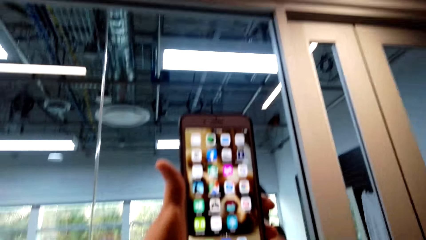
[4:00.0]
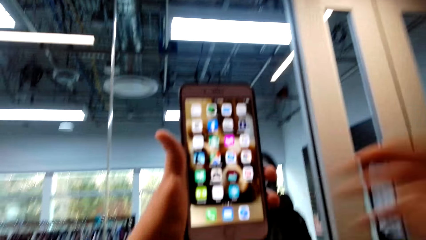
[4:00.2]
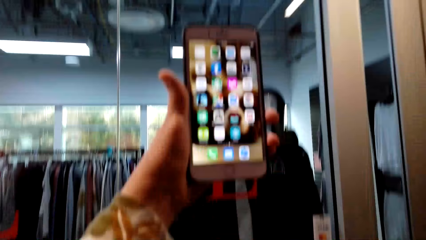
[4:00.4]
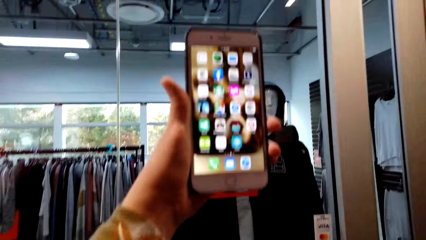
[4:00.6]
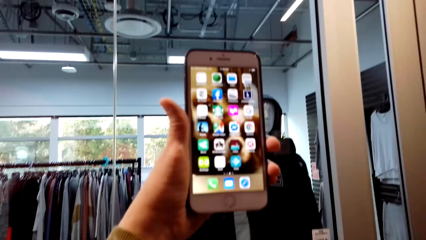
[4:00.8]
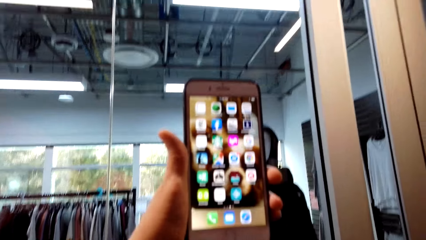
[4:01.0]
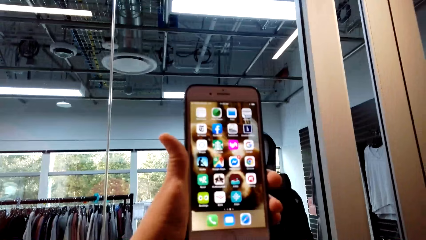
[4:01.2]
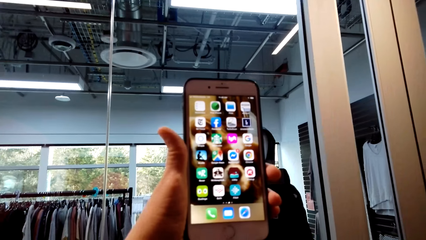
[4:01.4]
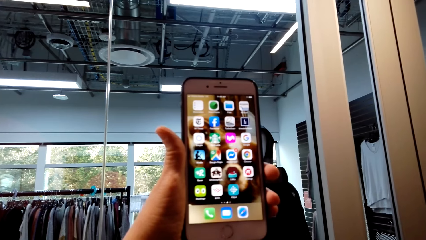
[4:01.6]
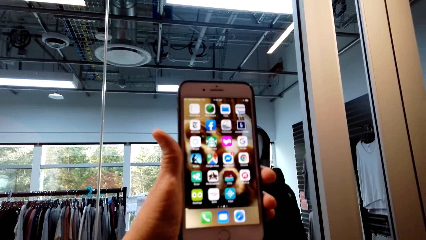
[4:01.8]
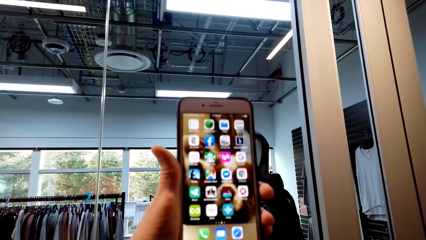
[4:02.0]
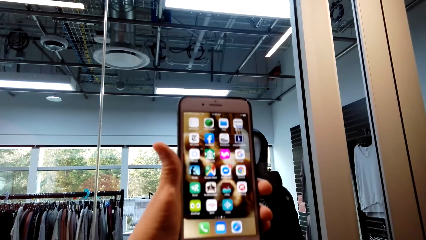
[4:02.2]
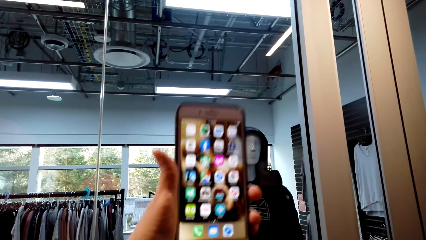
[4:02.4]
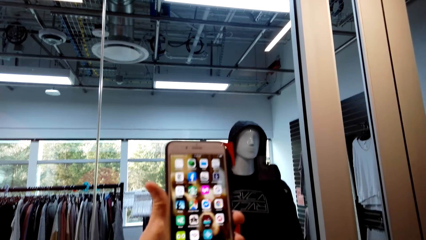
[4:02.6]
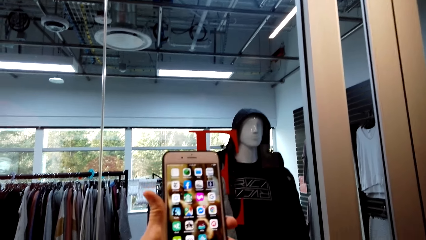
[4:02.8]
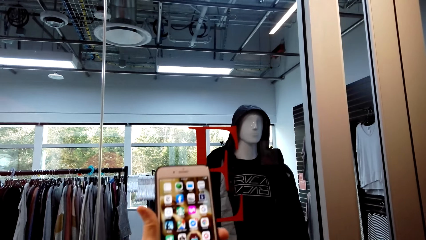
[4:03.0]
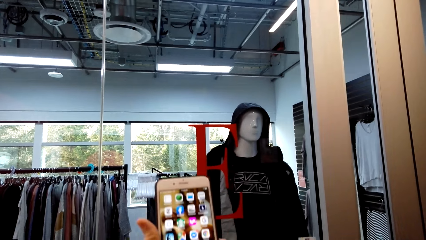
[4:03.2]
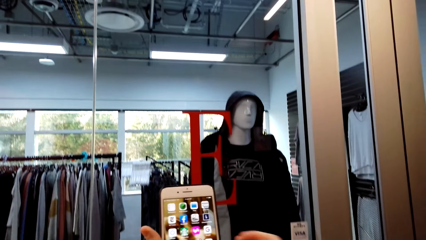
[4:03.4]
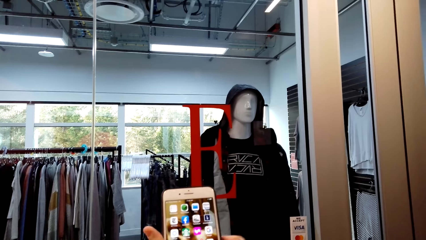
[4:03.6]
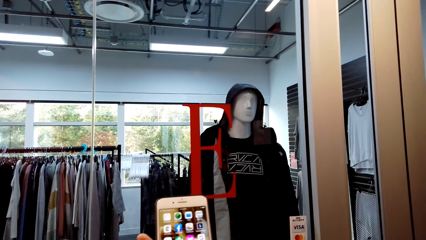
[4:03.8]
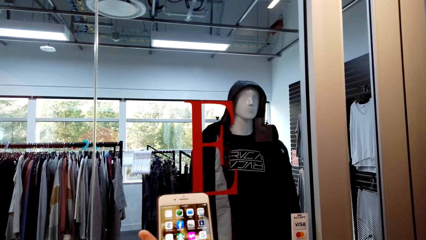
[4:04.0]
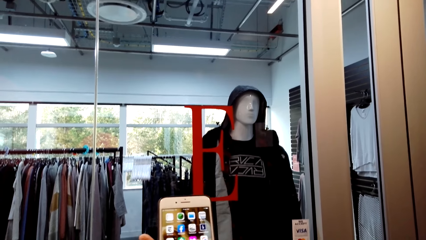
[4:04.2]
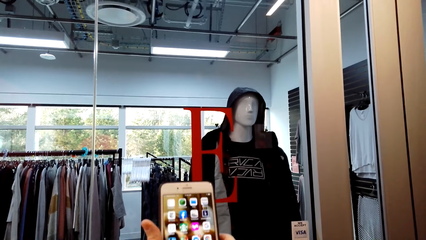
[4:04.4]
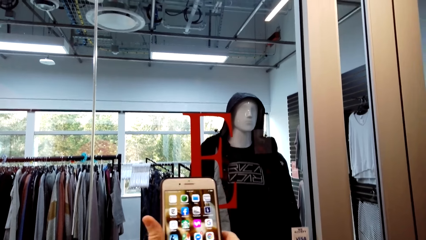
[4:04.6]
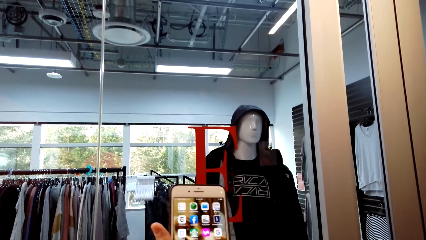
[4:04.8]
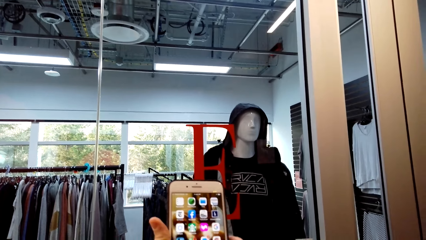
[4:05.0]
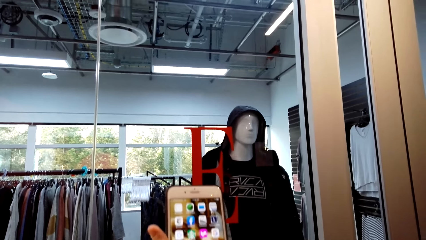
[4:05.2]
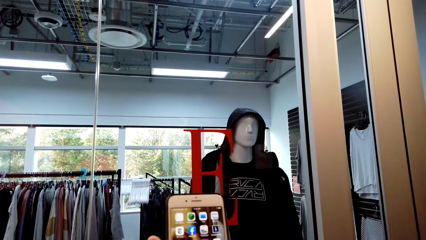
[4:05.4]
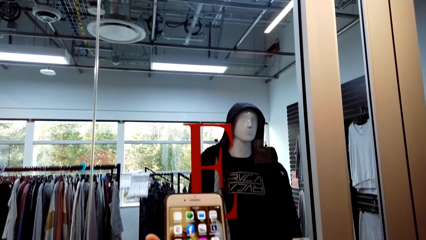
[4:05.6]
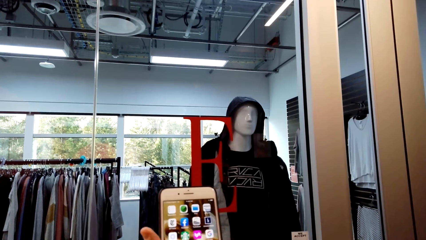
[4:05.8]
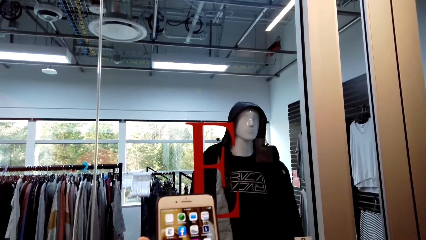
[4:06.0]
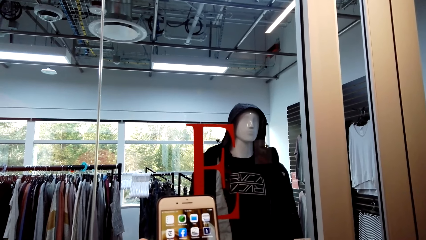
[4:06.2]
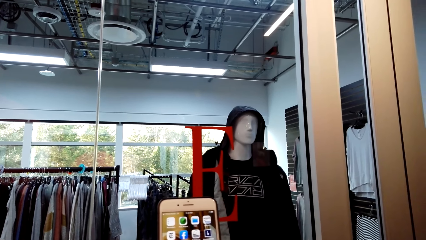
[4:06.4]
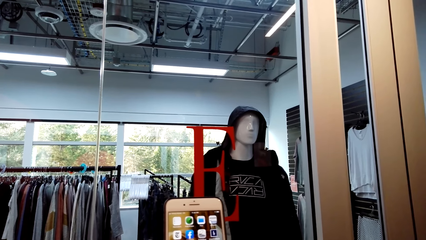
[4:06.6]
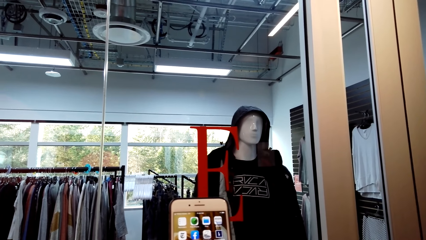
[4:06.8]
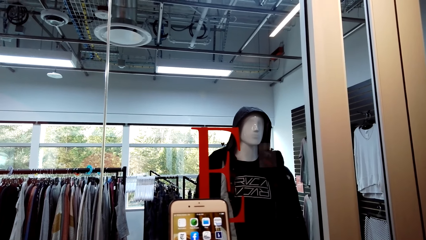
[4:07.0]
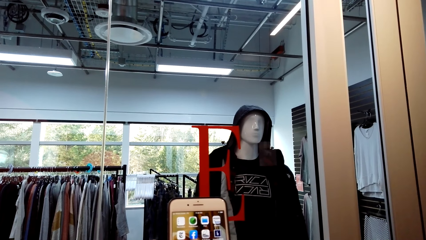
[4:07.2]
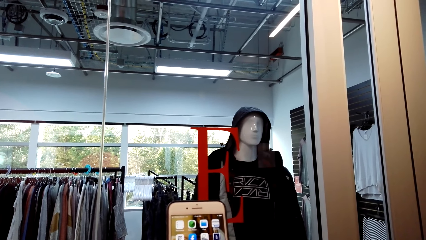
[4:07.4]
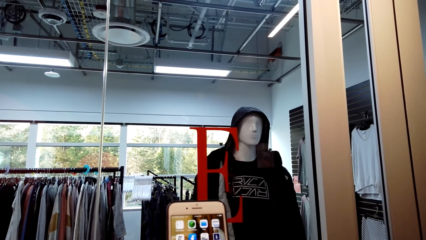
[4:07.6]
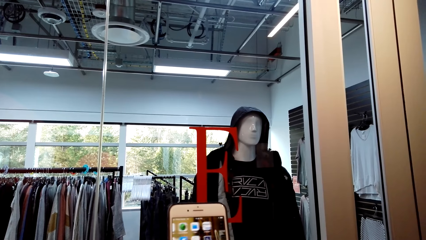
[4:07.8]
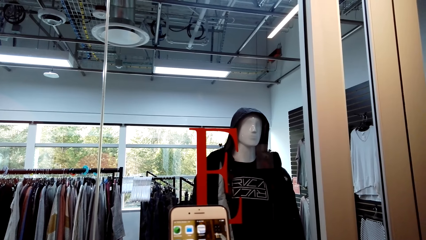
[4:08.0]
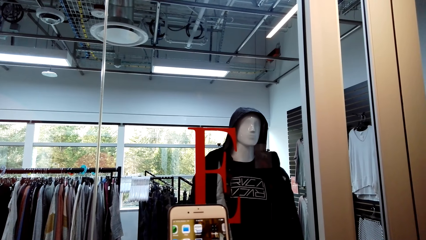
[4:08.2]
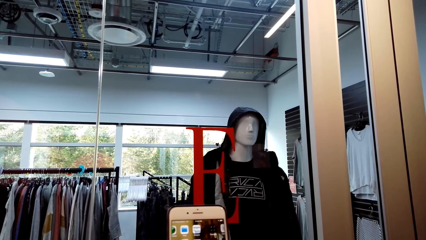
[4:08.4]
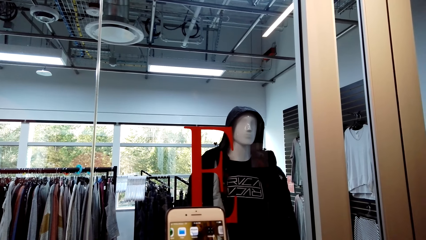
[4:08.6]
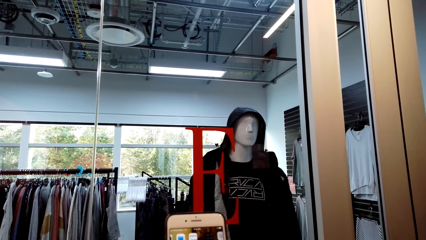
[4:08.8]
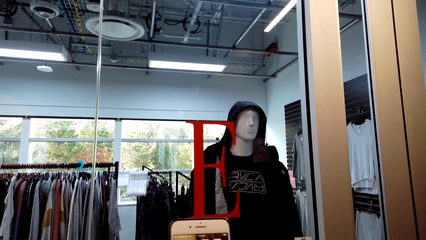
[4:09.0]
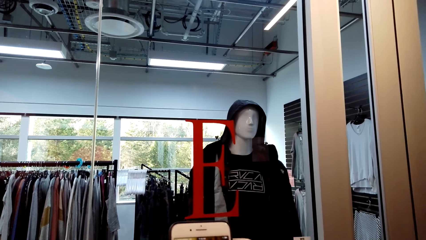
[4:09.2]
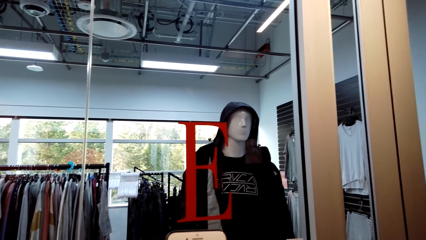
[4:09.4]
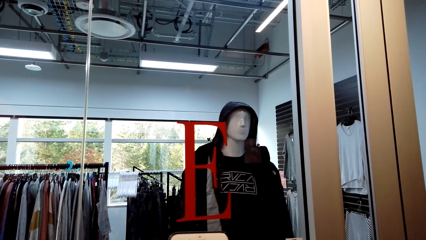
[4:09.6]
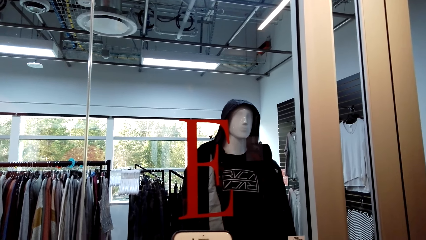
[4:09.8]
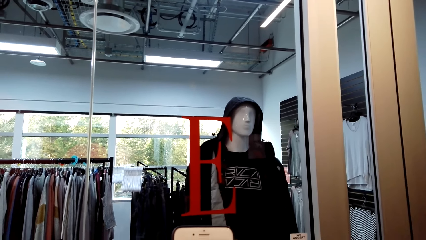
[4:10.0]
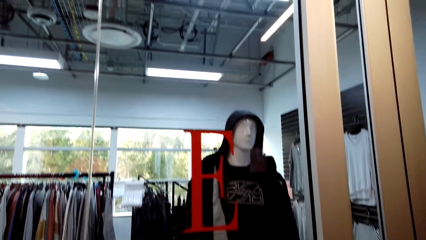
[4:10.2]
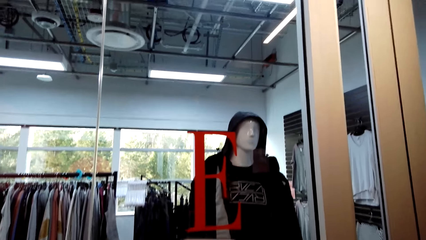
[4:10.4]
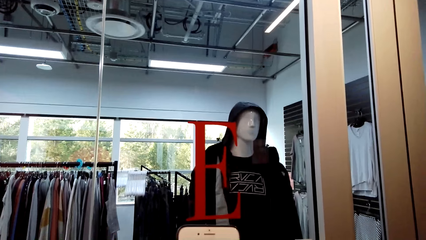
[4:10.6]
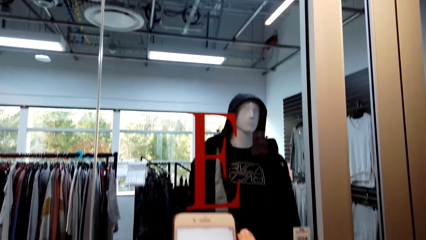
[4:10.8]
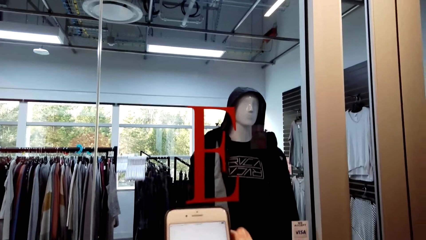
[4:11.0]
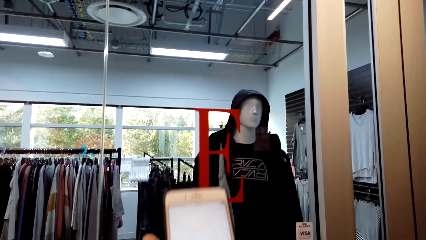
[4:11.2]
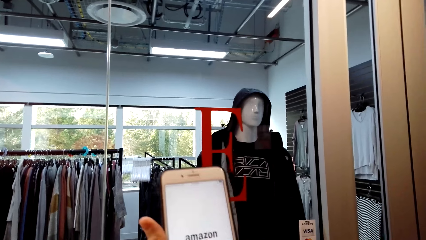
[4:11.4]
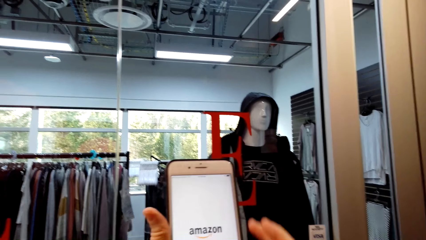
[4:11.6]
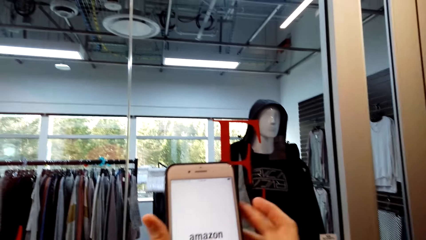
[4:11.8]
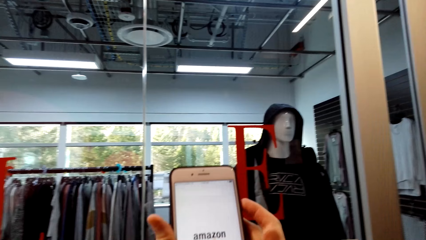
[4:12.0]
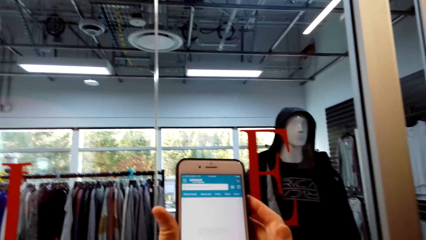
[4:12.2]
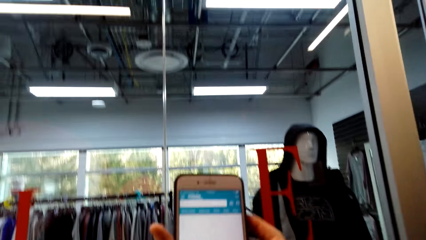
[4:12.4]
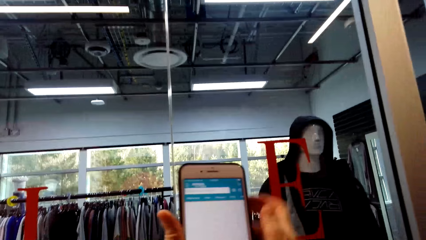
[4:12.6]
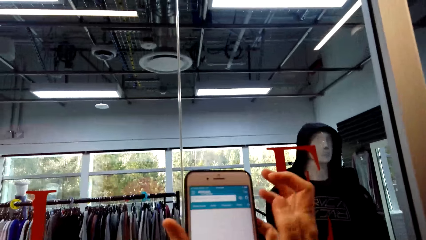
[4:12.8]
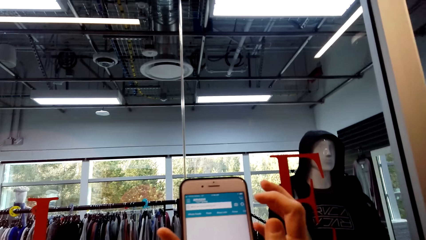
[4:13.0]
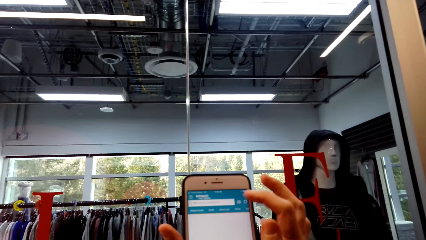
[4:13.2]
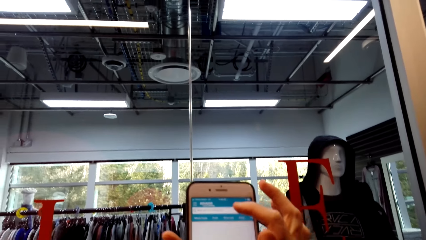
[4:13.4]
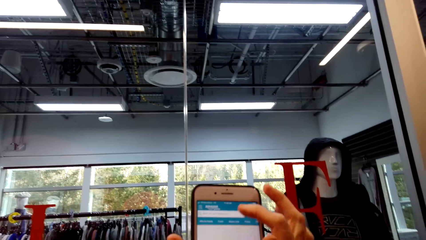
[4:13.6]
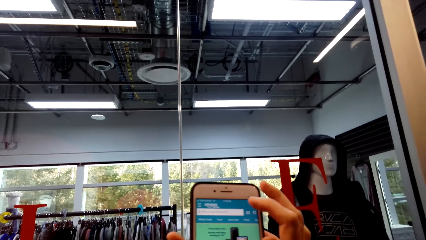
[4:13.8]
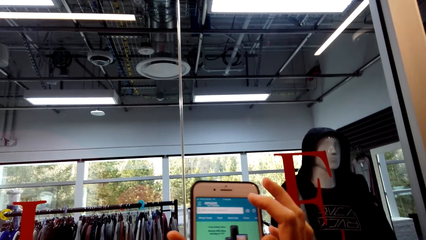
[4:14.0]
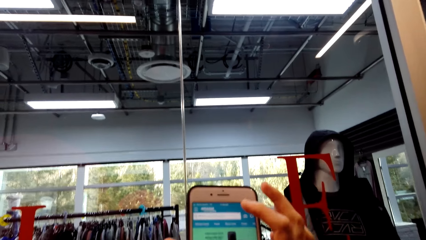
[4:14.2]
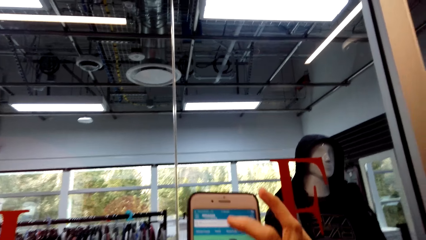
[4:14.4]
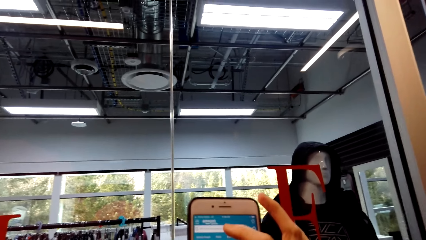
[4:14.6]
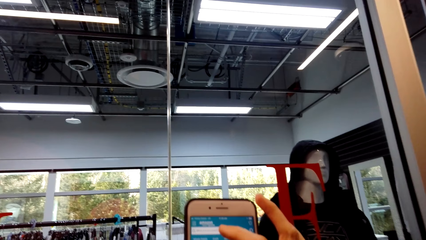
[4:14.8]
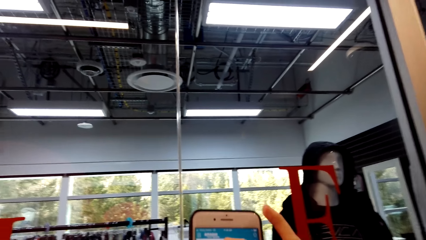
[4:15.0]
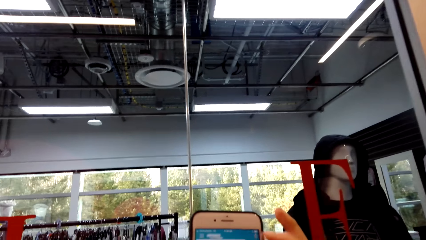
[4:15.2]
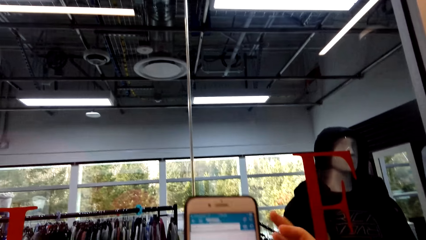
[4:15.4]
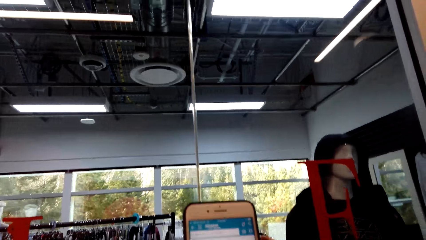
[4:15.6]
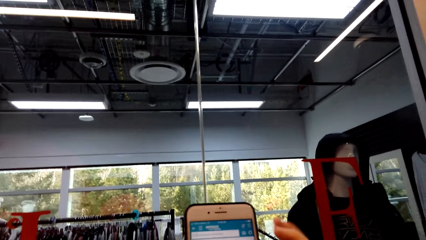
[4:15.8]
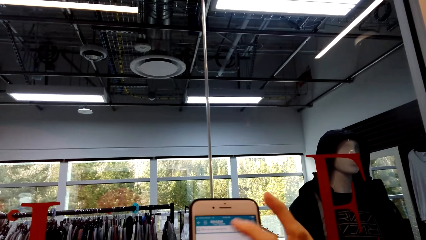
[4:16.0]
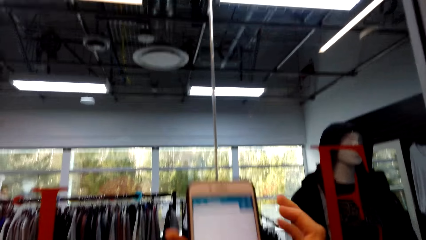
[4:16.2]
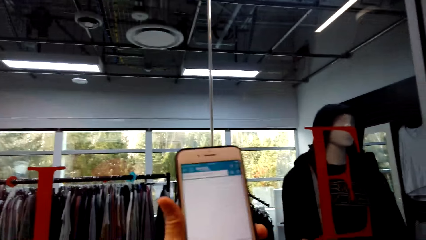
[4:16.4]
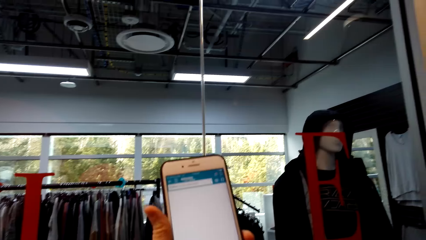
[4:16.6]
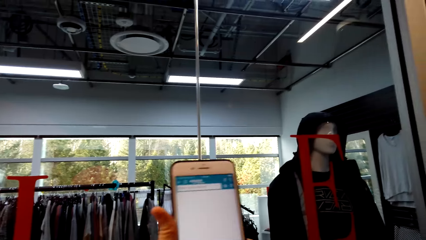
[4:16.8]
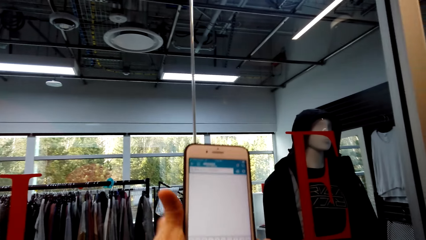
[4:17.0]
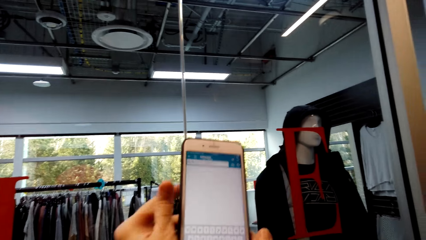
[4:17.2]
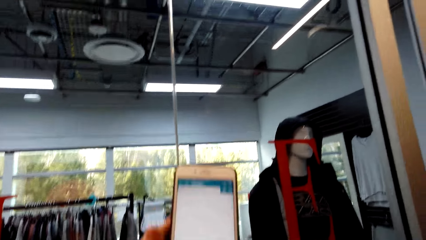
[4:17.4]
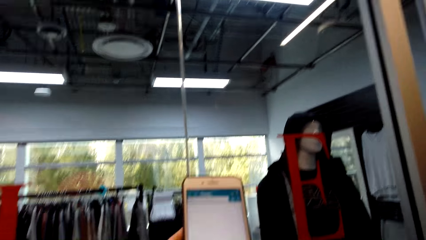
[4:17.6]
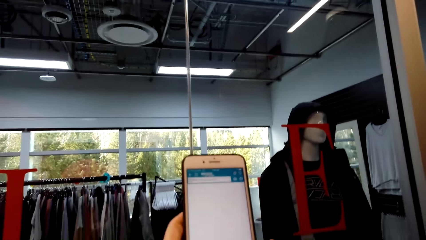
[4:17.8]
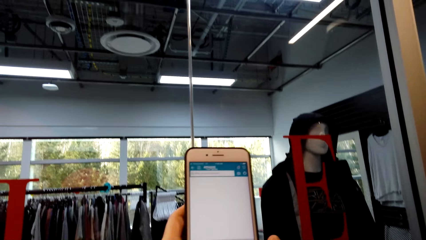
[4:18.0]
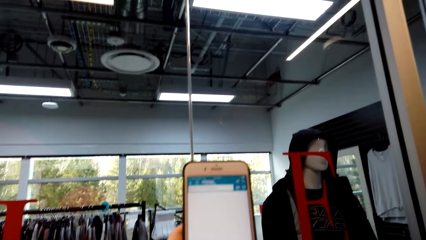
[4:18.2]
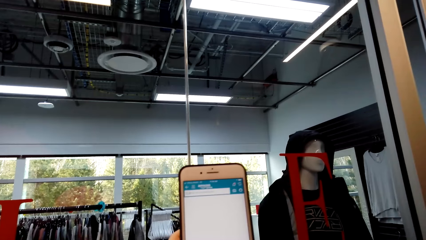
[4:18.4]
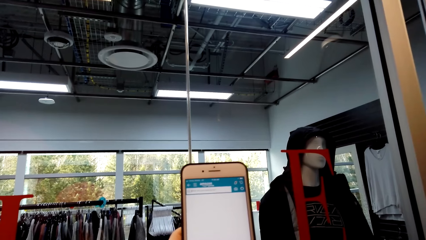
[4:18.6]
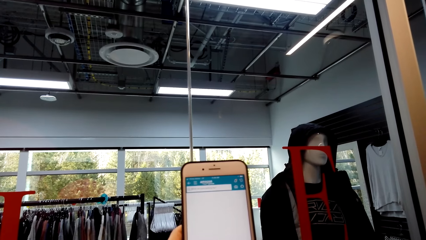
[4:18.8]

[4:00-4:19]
The camera wearer holds the phone high. They tap the phone. They press the phone.
